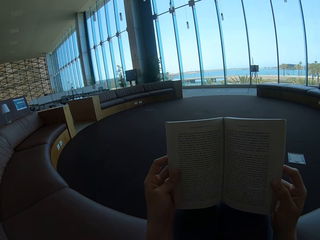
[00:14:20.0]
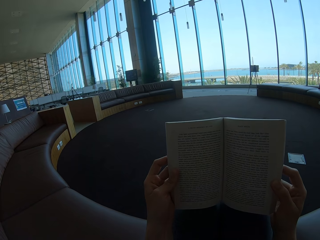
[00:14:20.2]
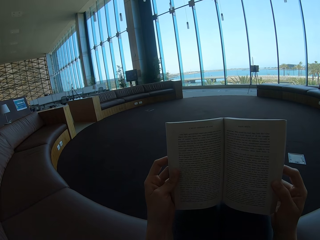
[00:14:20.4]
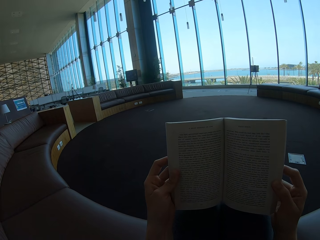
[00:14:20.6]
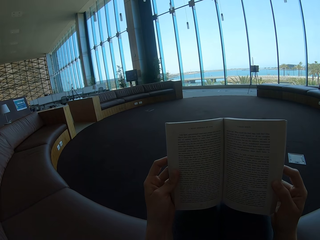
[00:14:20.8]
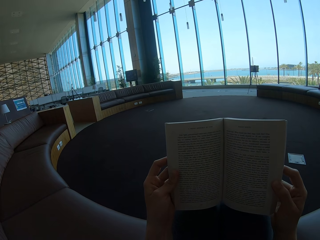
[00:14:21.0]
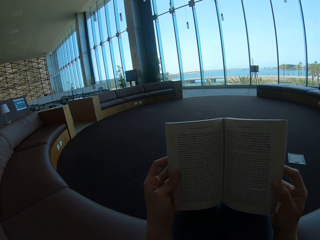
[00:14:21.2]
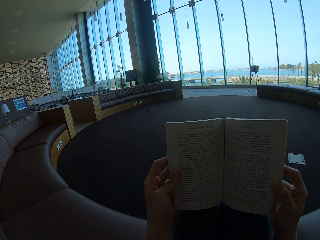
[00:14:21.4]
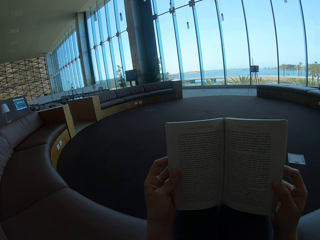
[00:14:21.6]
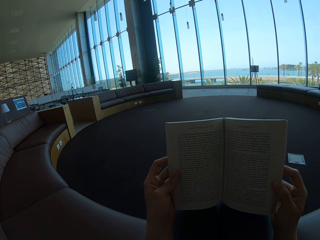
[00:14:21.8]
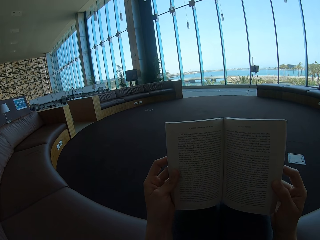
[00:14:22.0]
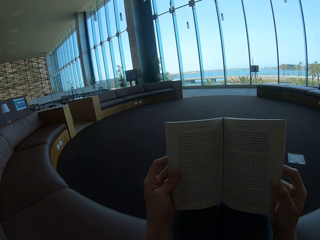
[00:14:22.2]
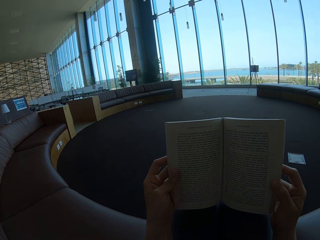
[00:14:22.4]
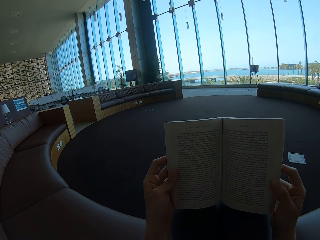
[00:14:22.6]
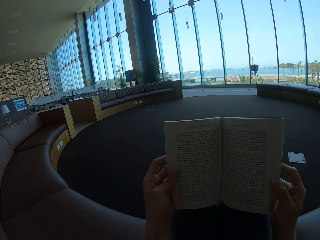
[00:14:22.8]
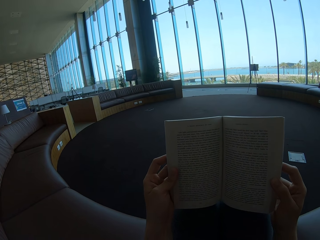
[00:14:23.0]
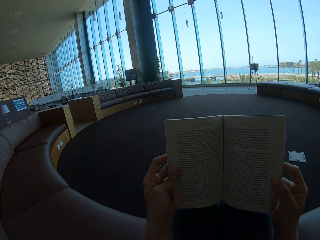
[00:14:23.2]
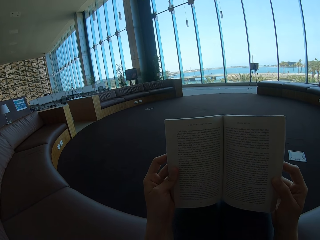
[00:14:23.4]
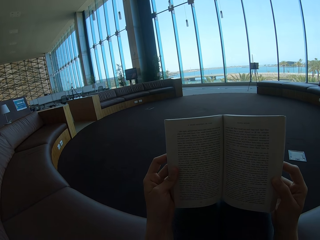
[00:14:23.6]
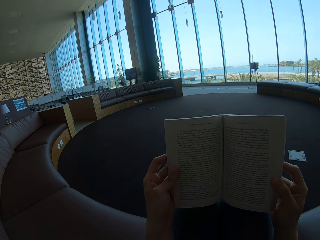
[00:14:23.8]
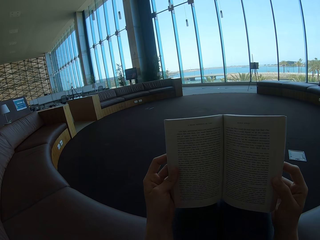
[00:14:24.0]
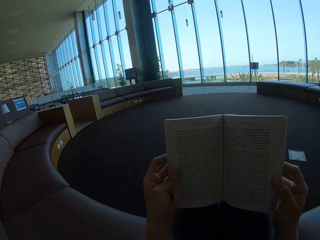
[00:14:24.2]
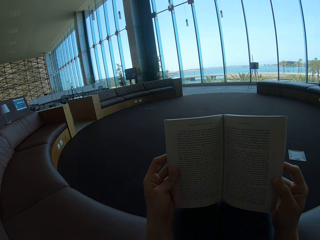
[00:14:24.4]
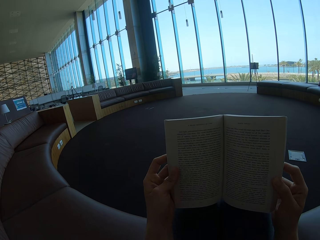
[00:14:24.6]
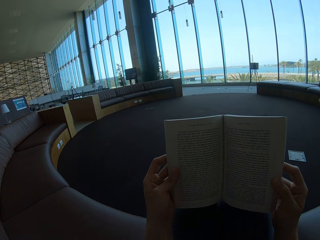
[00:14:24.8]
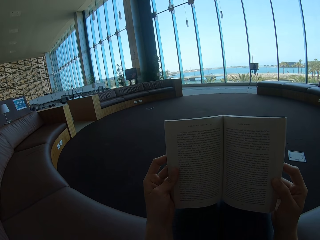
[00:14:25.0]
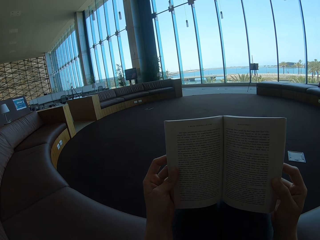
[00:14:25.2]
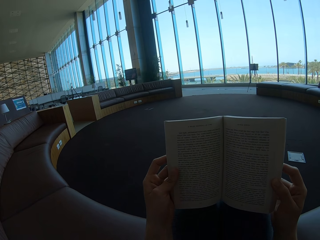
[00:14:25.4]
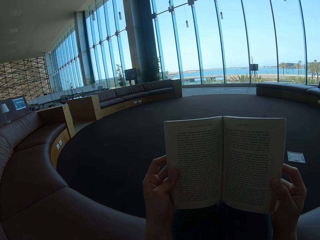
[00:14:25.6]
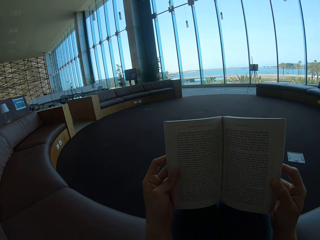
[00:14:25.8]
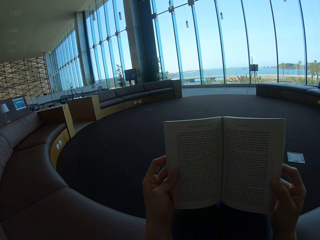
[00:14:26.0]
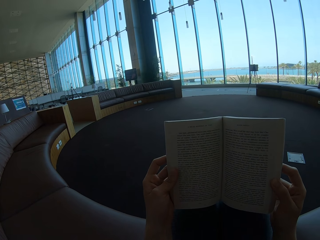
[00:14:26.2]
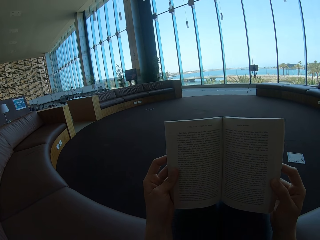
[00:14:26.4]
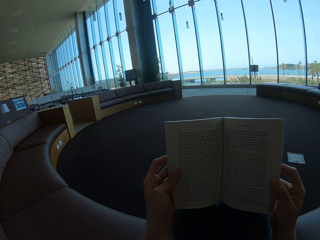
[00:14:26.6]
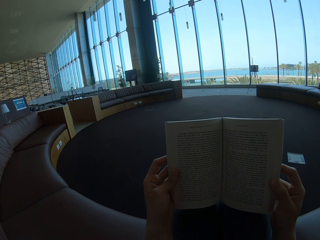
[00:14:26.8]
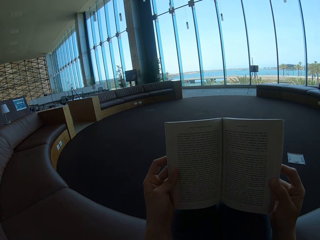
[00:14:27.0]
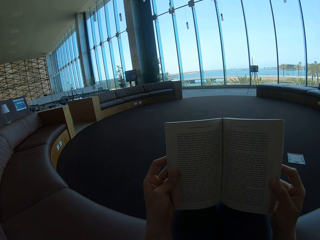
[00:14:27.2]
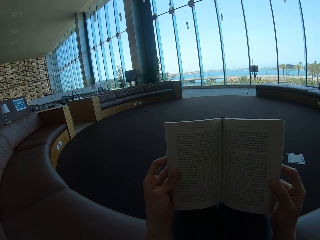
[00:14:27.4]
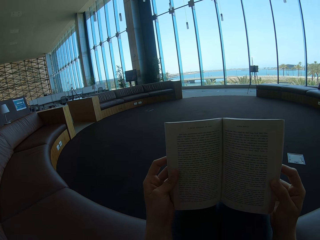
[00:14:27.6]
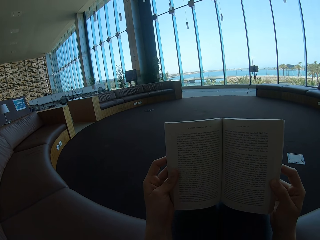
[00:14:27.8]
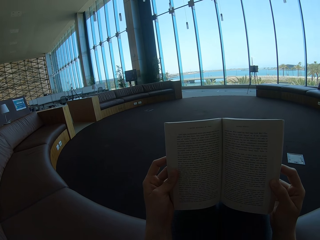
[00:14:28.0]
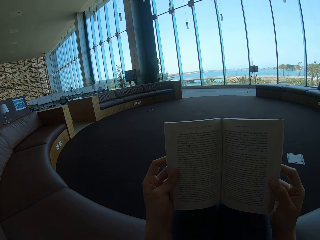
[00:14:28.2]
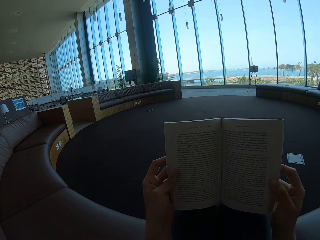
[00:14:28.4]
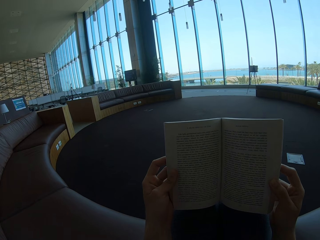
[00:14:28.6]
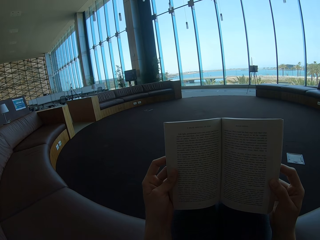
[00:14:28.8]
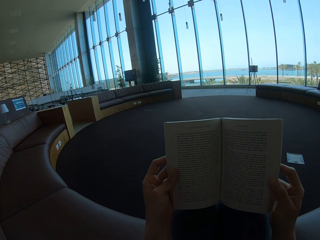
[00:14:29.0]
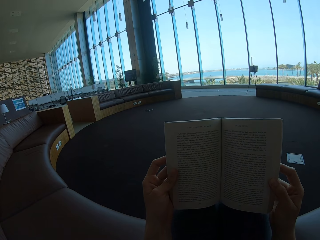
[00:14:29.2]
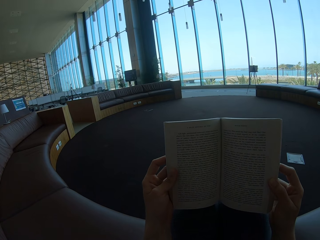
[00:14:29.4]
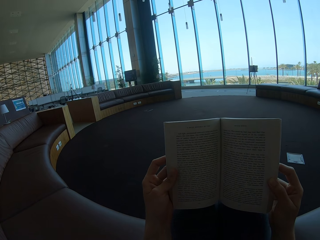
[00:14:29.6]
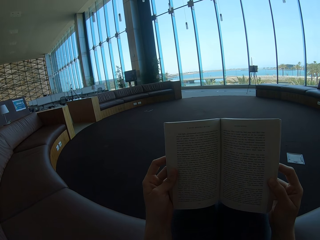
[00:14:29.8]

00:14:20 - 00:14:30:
The camera wearer reads the story book.

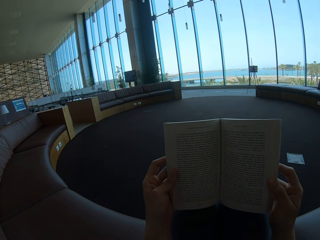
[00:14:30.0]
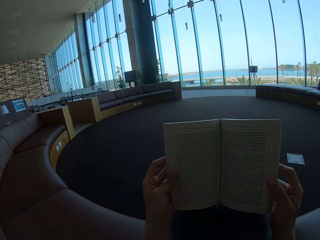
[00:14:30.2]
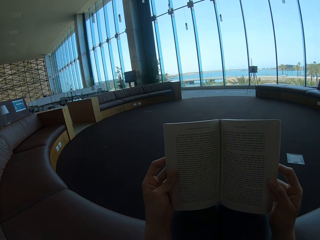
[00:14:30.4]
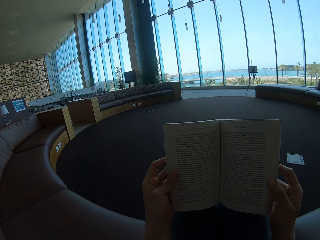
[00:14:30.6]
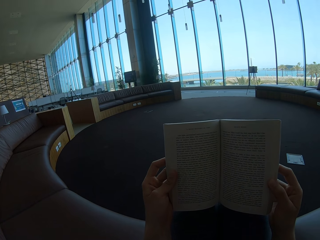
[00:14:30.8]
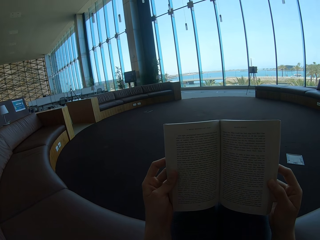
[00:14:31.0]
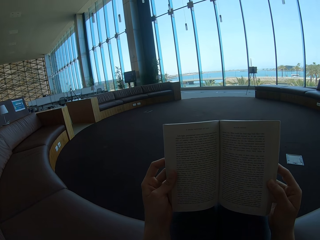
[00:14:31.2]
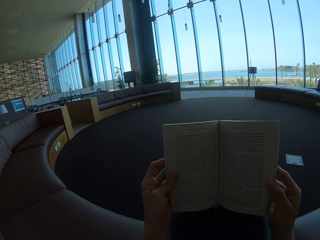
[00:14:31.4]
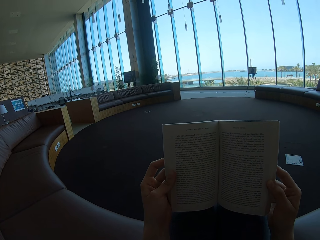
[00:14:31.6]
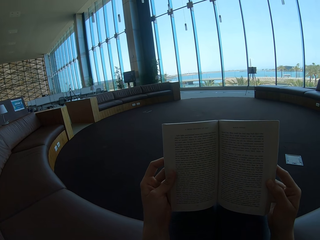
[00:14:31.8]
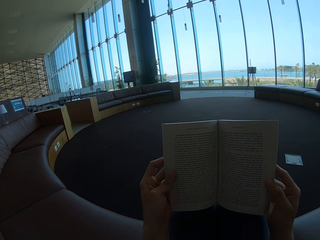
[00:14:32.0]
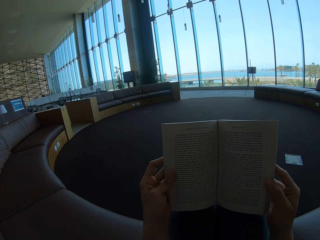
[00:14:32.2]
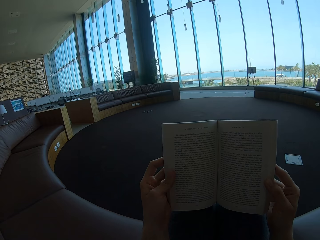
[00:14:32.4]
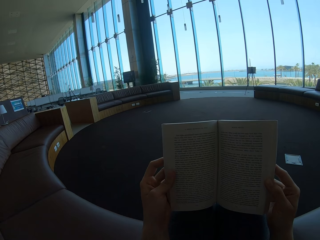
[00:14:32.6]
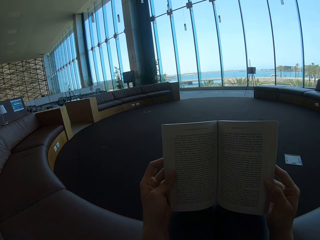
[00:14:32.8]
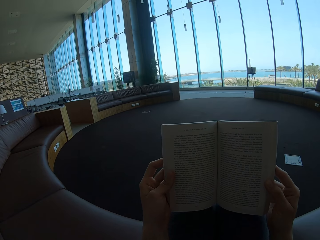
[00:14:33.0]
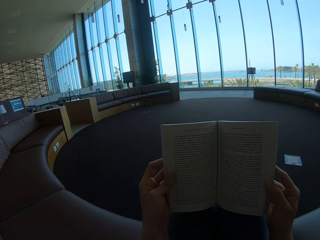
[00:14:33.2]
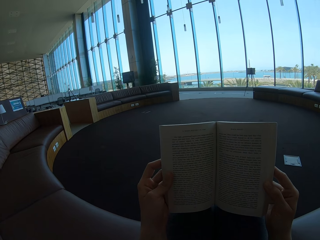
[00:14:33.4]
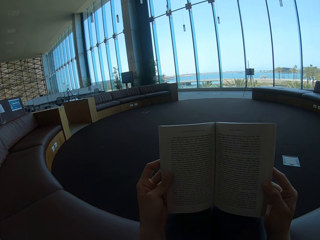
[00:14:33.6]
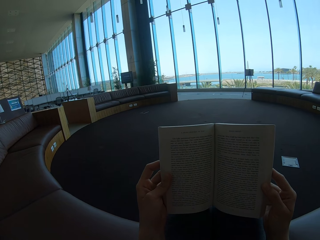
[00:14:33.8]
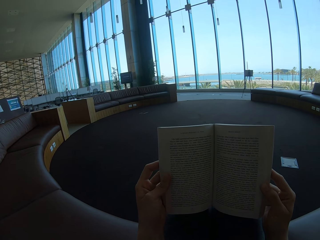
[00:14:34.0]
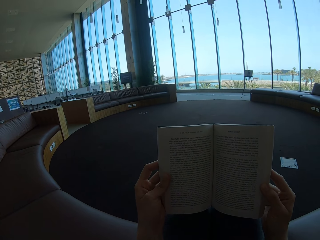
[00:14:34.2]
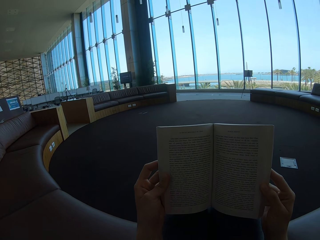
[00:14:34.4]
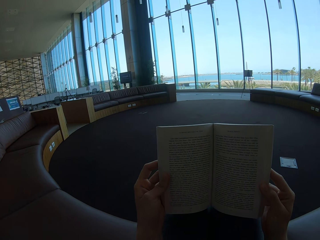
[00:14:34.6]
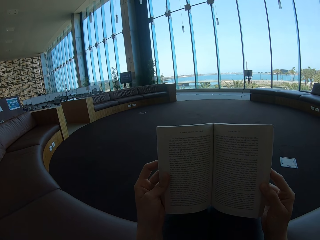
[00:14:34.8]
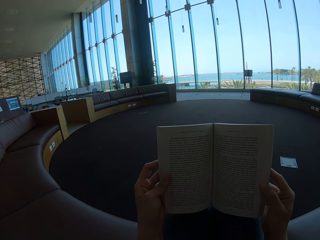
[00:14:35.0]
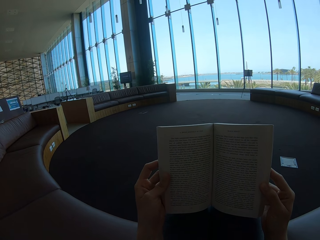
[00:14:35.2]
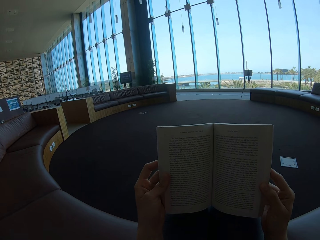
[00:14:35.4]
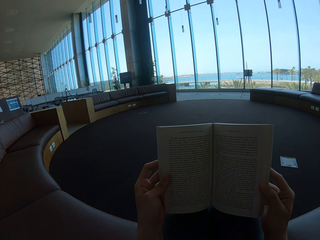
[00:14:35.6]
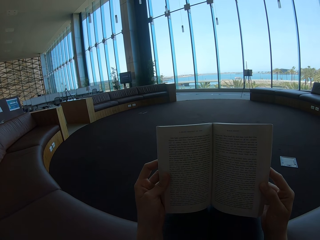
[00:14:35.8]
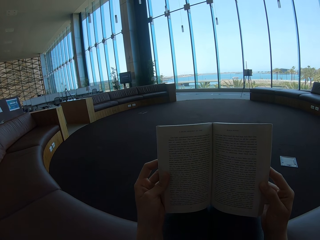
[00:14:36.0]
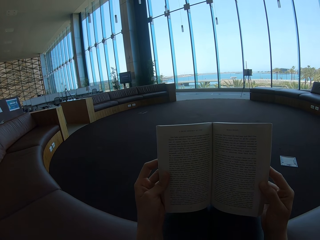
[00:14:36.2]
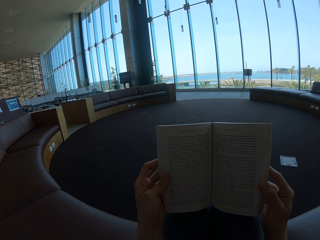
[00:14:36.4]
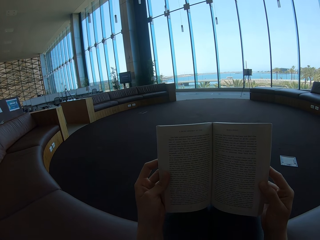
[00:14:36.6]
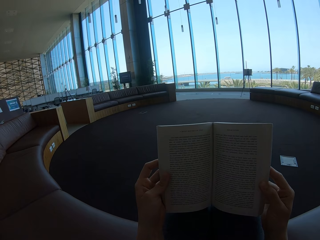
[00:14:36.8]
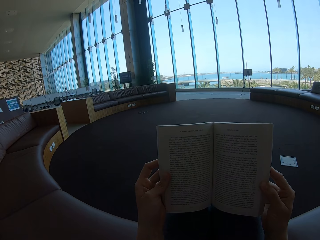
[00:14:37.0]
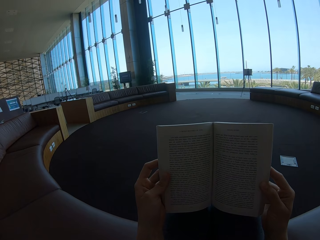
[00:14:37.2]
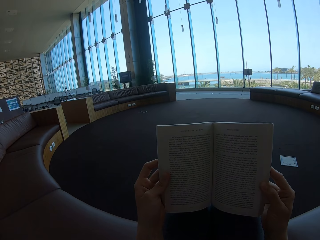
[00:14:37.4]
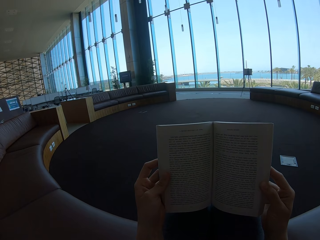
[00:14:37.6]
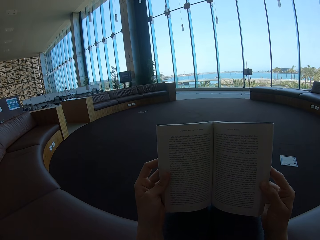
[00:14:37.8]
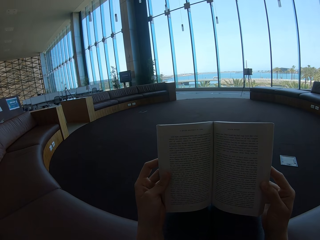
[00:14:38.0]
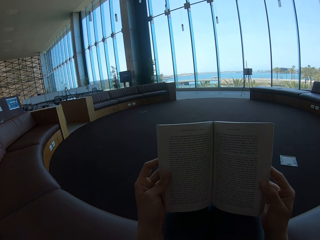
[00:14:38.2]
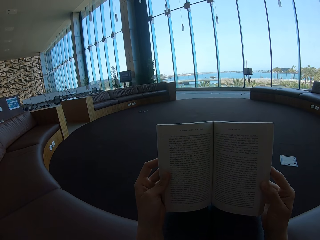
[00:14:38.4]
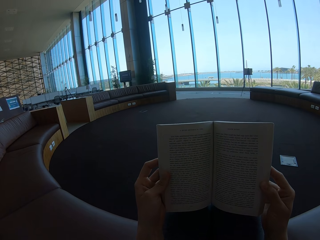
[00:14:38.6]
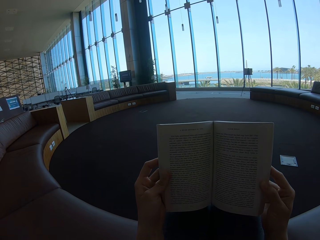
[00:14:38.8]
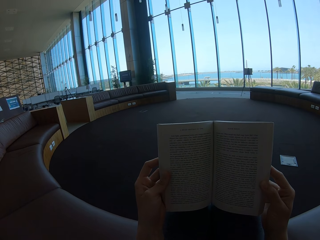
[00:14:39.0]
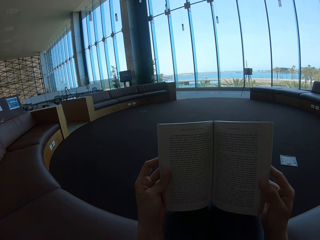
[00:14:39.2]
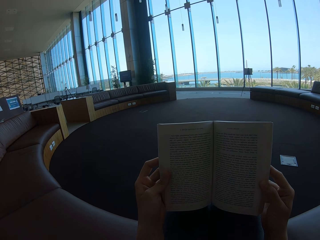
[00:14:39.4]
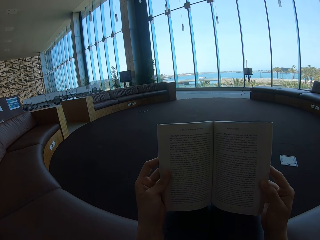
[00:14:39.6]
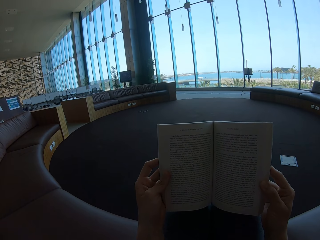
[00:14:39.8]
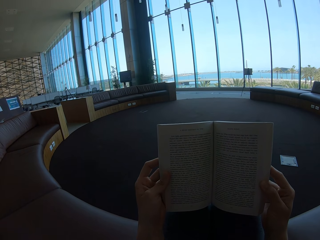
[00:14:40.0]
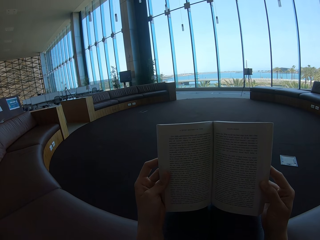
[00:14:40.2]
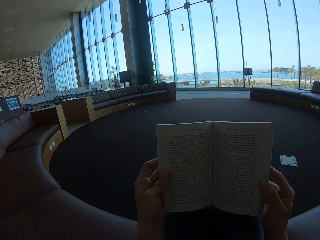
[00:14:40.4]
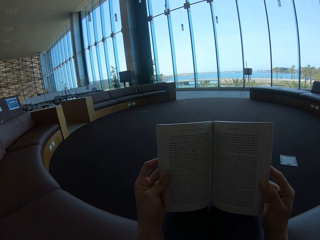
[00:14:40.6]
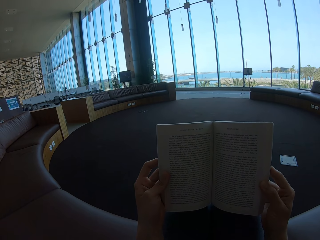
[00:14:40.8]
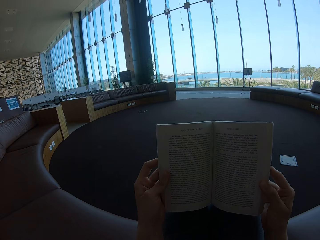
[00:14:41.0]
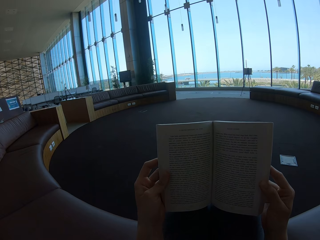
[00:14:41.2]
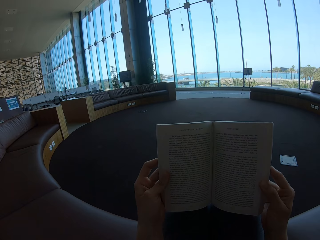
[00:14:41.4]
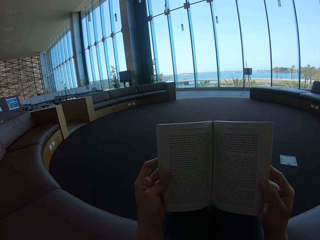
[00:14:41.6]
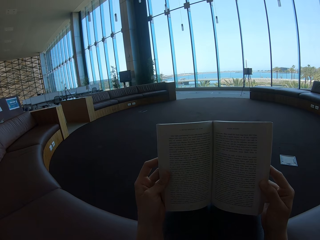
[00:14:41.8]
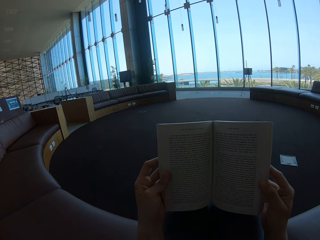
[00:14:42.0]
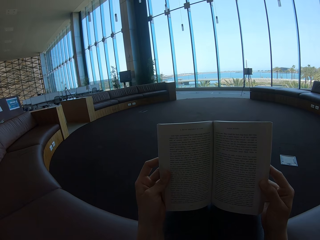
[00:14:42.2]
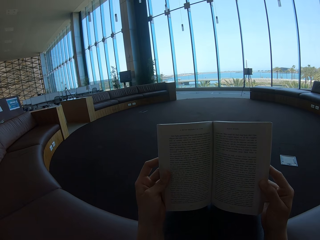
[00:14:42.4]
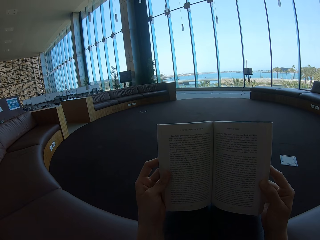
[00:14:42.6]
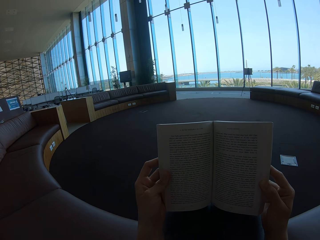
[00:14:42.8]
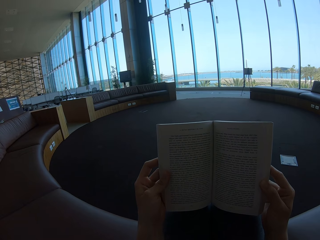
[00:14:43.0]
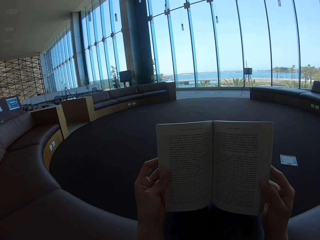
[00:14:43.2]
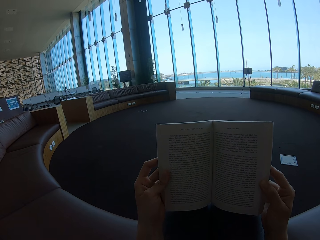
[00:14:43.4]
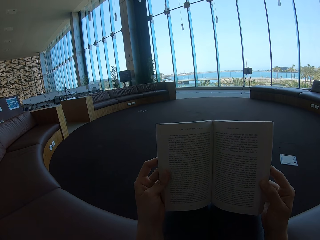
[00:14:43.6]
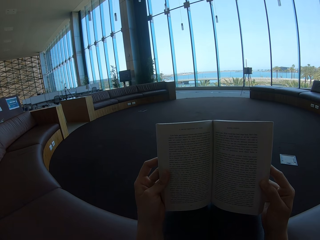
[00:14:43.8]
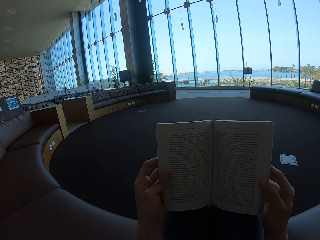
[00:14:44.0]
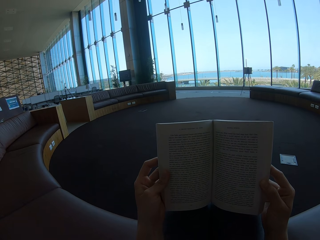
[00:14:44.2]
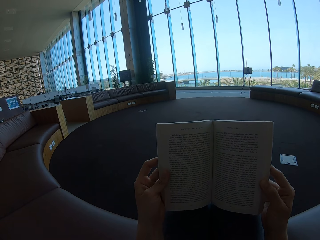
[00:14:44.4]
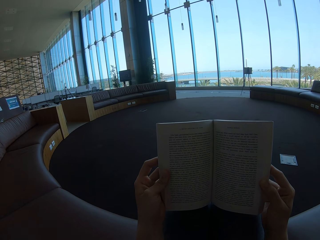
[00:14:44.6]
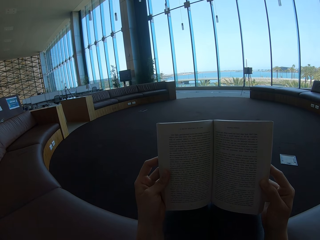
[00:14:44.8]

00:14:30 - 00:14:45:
The camera wearer looks at the story book. They hold the story book with both hands.
